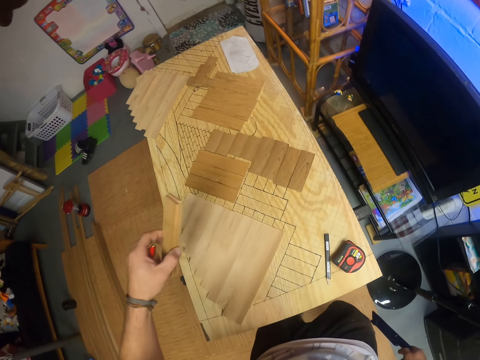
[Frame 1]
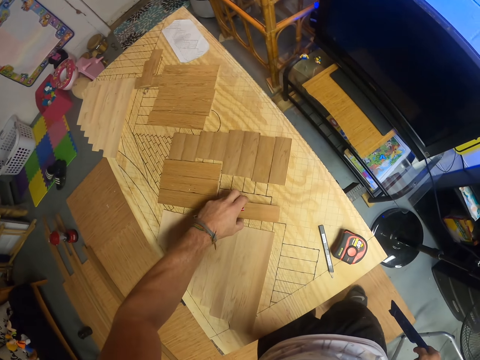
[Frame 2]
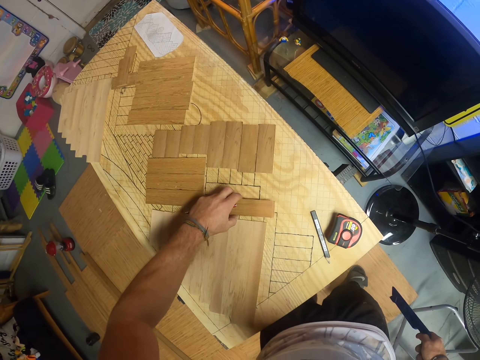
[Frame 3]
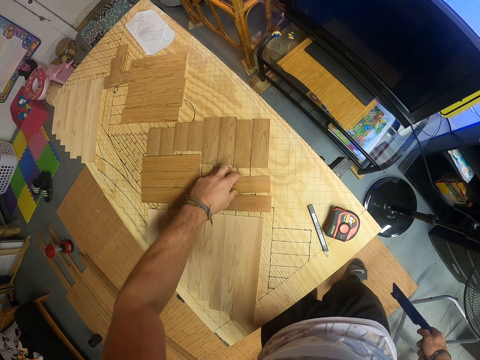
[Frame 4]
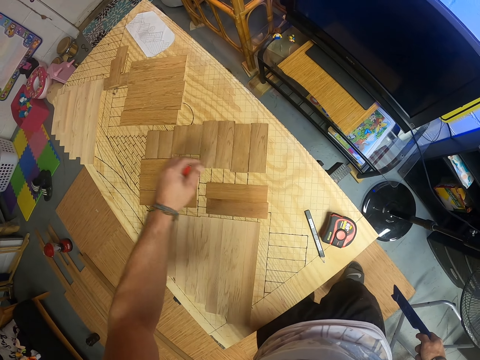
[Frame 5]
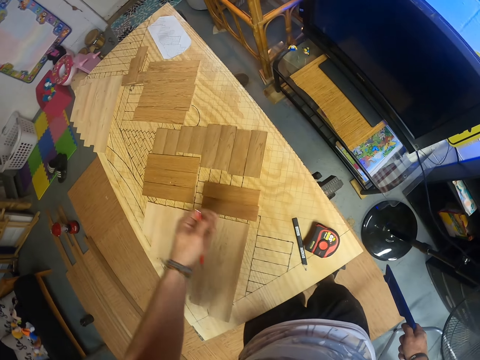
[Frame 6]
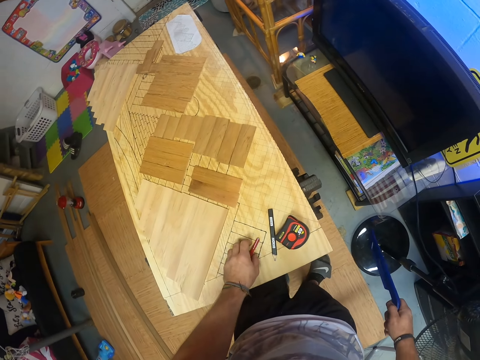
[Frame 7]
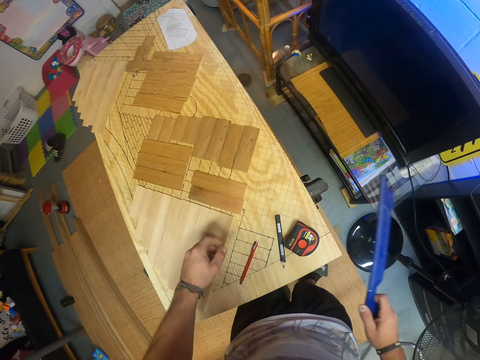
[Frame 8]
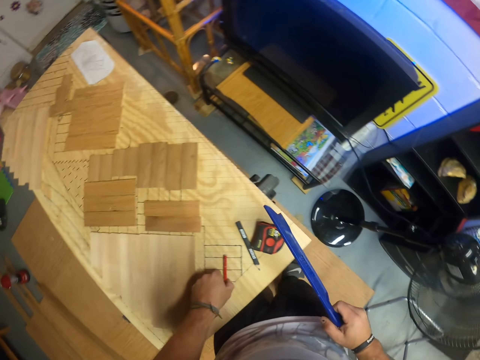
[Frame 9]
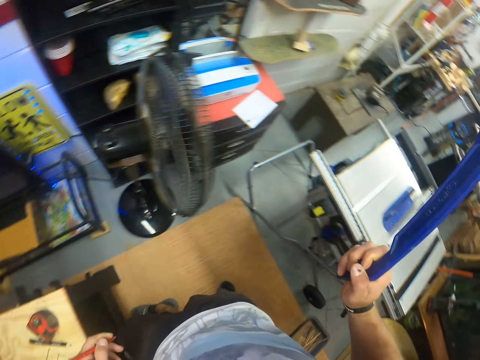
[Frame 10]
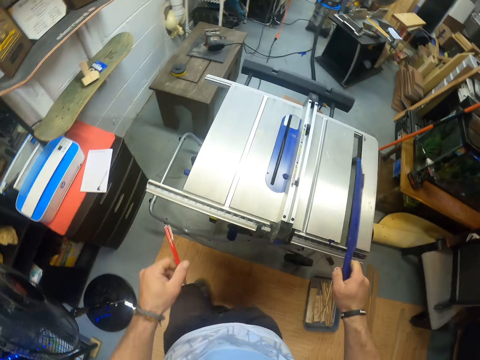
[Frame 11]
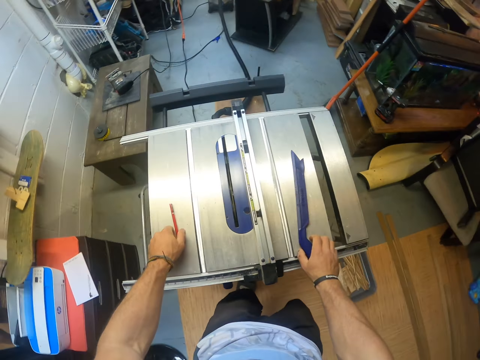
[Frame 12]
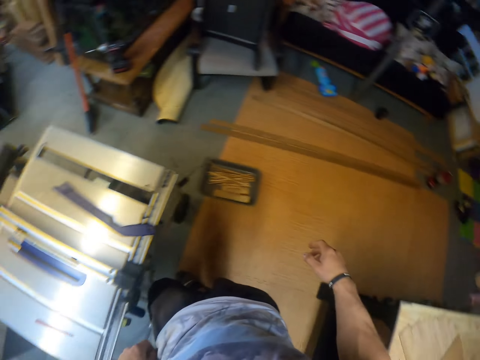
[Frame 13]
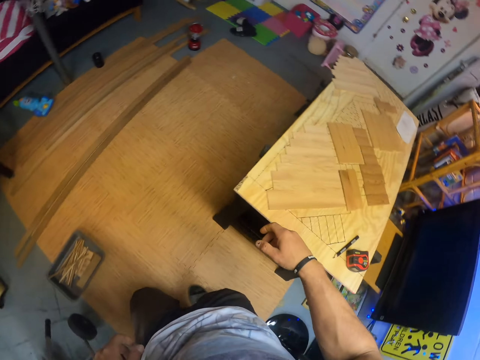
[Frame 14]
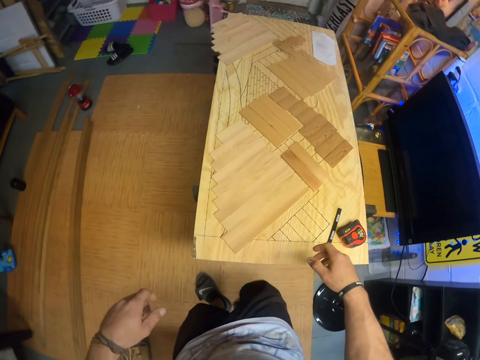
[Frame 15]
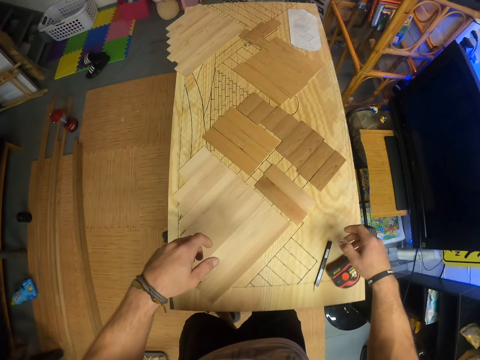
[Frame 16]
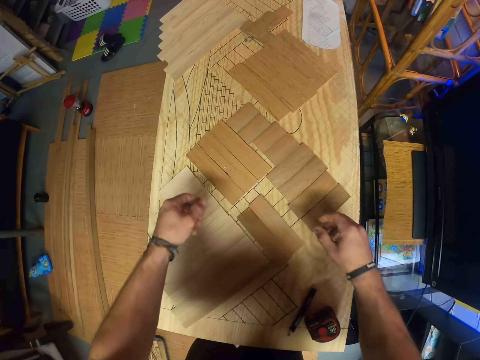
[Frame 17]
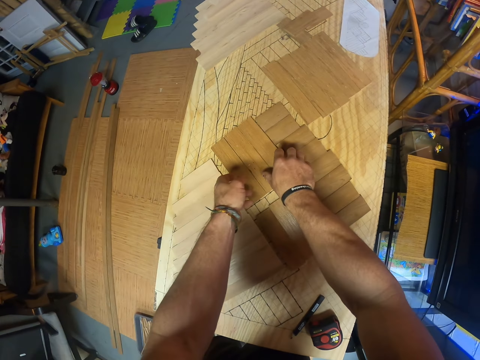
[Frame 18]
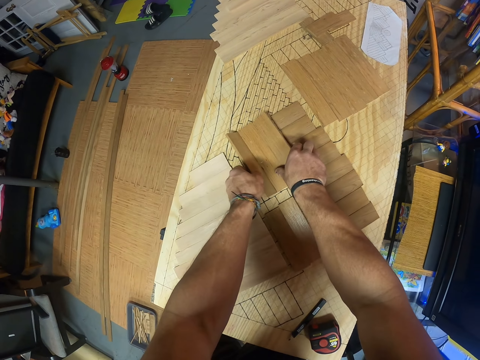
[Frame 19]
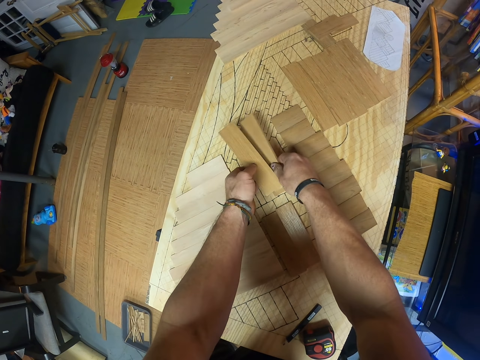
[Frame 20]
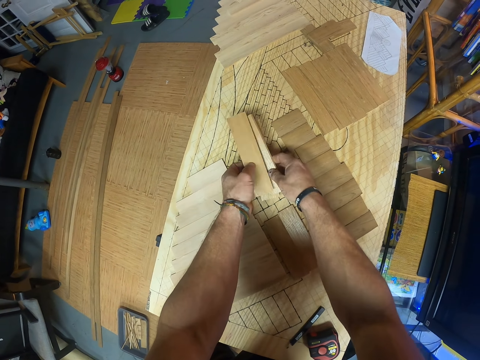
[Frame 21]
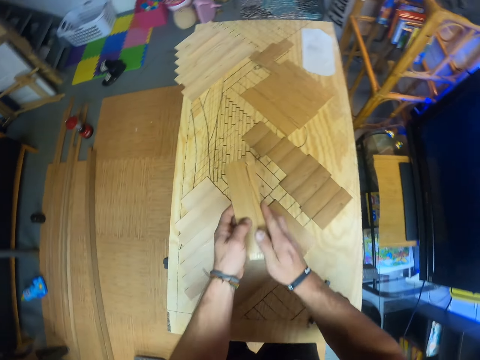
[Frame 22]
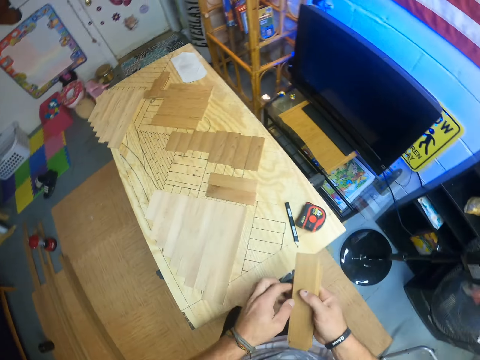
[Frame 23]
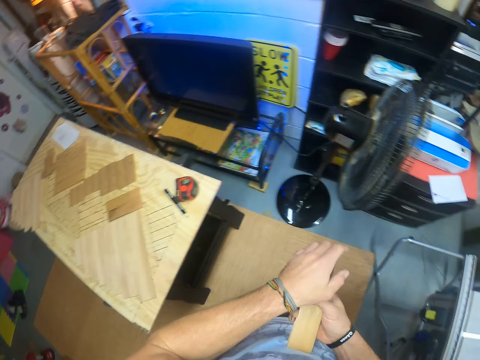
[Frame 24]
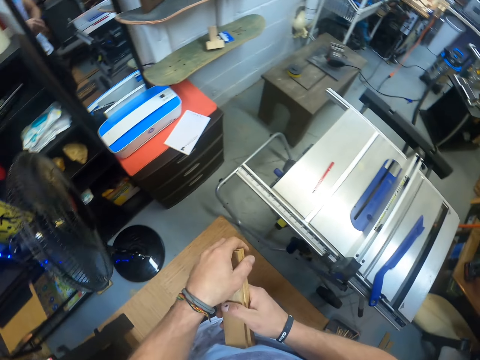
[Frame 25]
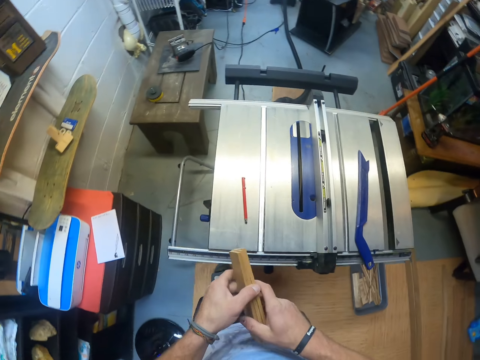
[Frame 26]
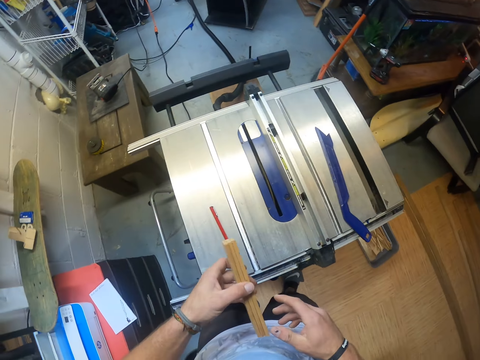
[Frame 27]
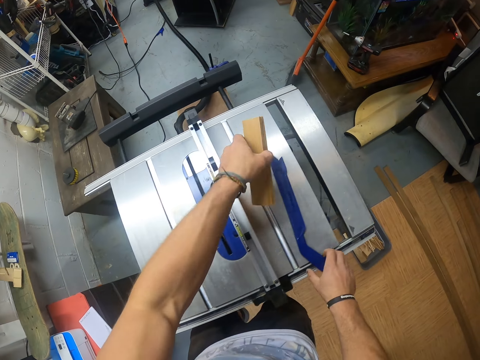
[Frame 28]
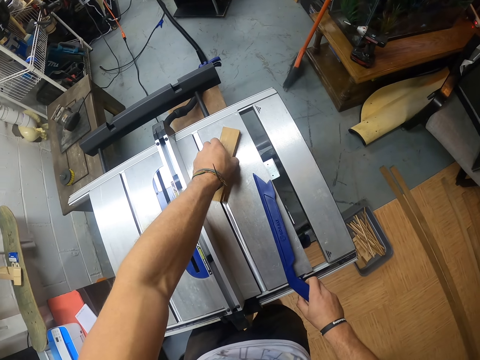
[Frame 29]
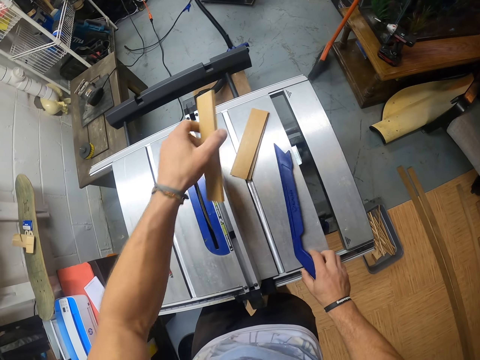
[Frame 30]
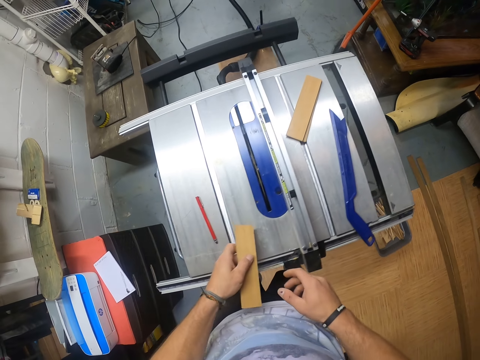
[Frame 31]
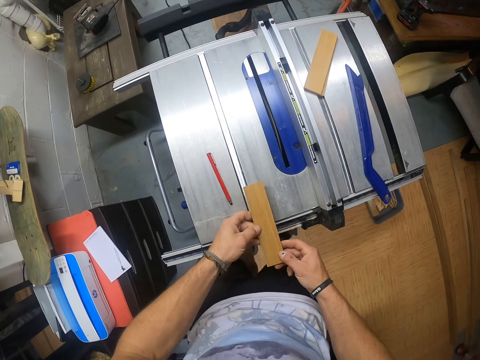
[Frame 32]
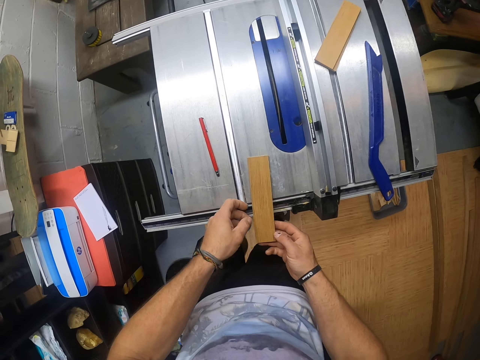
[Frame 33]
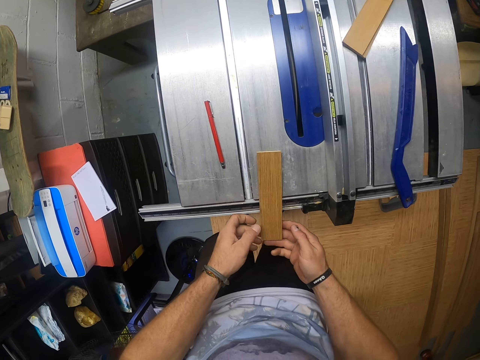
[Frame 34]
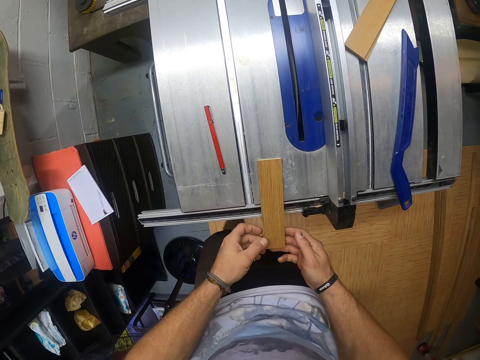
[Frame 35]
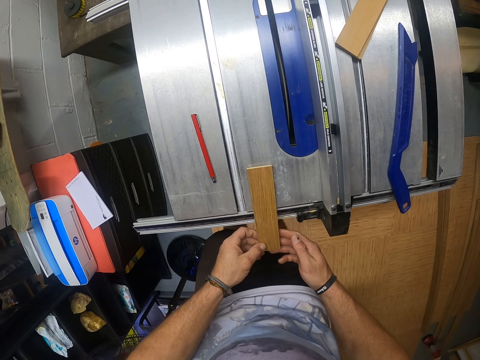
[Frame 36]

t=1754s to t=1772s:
The camera wearer drops the pair of wood on the workbench with his left hand. He drops the pen on the workbench with his left hand. He picks the pen from the workbench with his left hand. He drops the pen on the table saw with his left hand. He drops the push stick on the table saw with his right hand. He packs a pile of wood from the workbench with both hands. He picks the push stick on the table saw with his right hand. He drops the pile of wood on the table saw with his left hand. He picks a wood from the pile of wood on the table saw with his left hand. He drops the push stick on the table saw with his right hand. He drops the wood on the table saw with both hands.

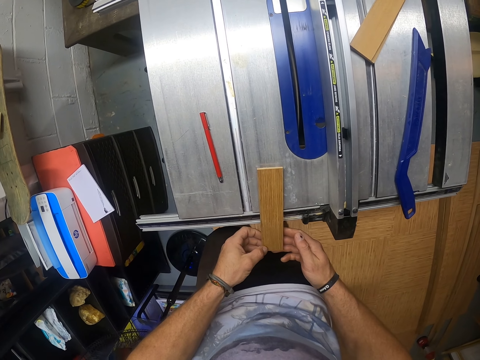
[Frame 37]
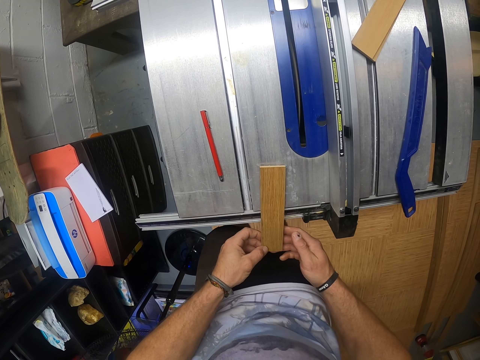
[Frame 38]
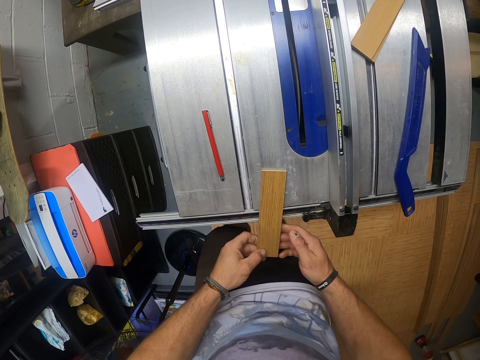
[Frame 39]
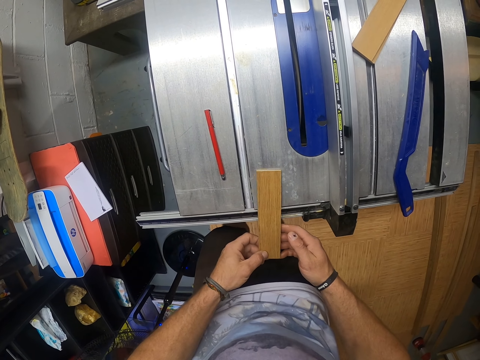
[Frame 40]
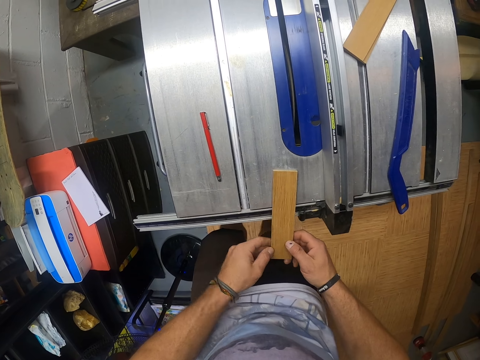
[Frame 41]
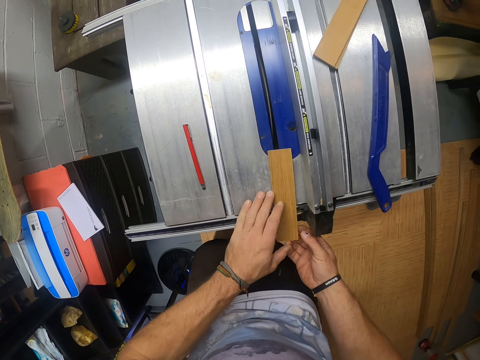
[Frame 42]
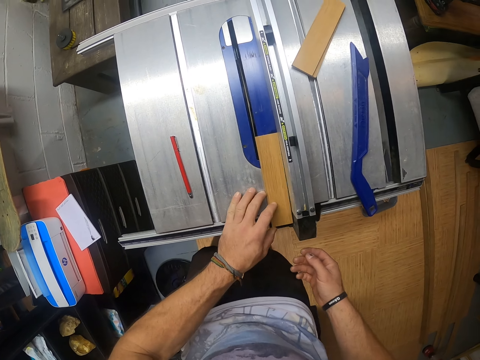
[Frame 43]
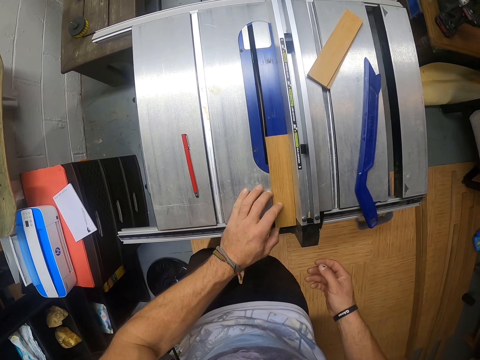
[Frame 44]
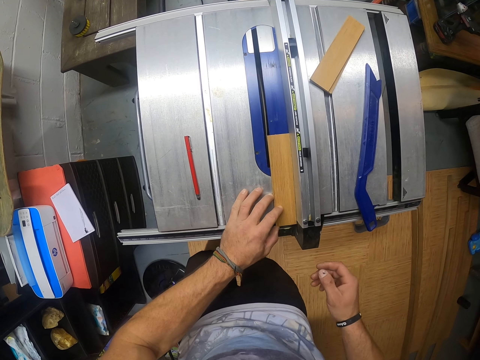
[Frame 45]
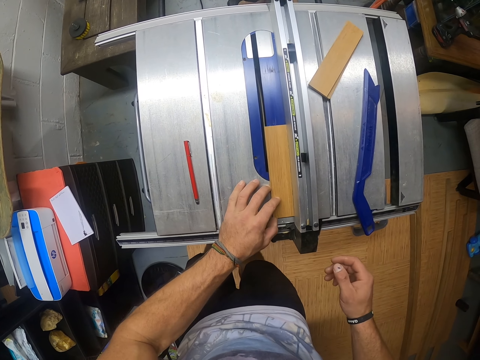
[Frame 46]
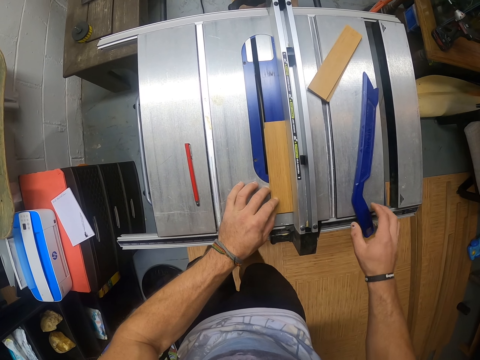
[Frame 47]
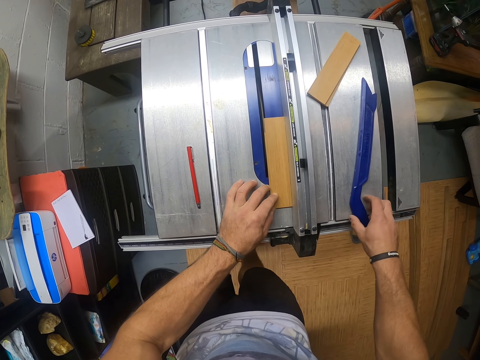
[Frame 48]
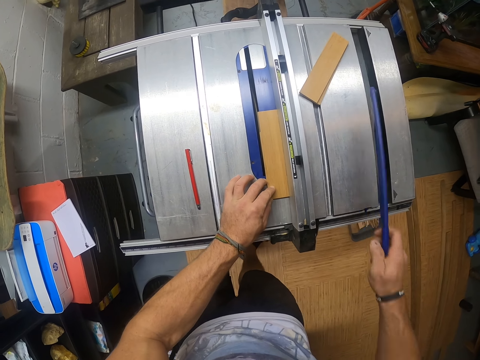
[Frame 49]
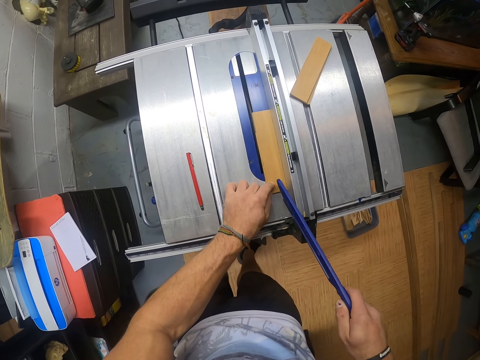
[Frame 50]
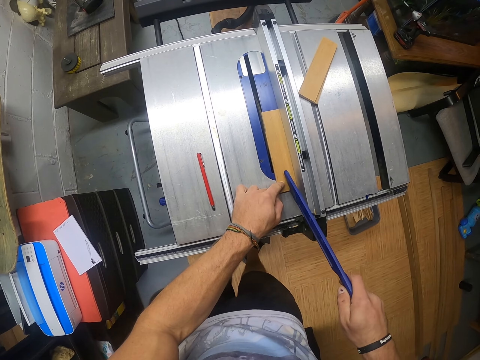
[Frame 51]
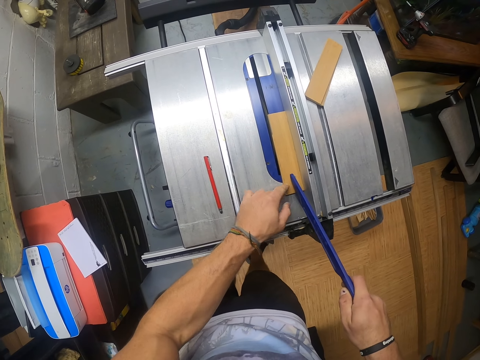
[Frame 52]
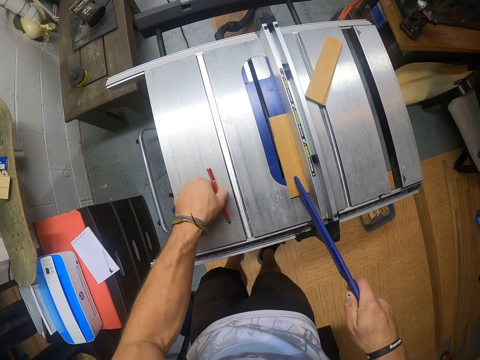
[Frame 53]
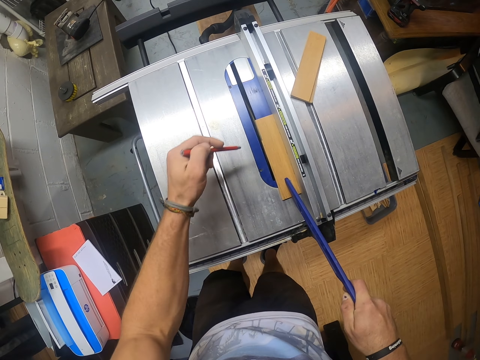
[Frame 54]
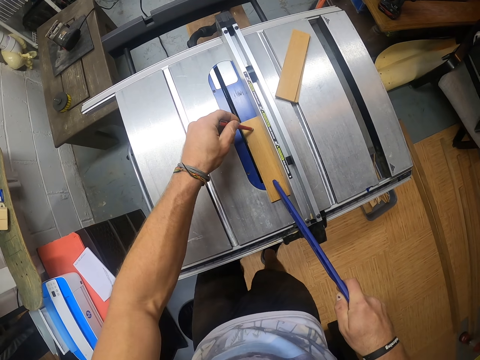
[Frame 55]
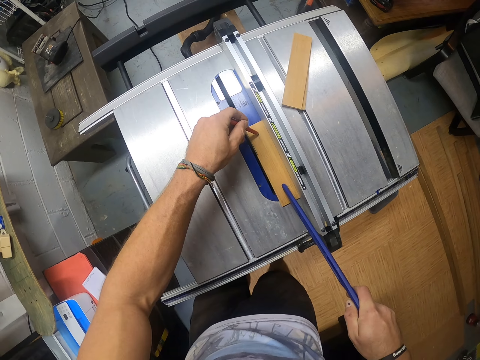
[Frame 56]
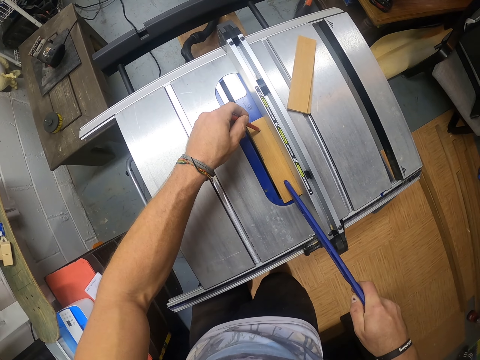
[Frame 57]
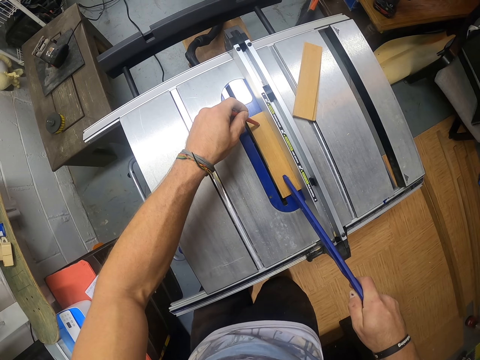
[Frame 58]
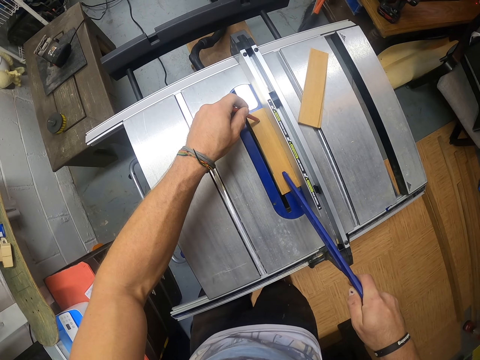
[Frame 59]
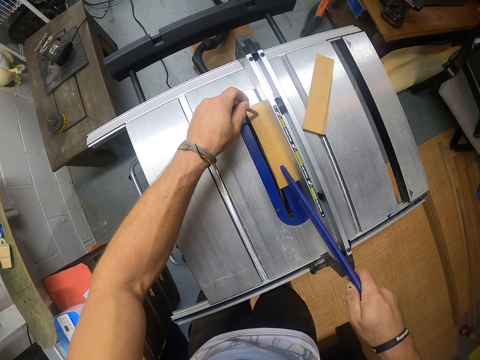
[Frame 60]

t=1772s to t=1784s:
The camera wearer places the wood on the blade guard of the table saw with his left hand. He picks up the push stick on the table saw with his right hand. He places the push stick on the wood on the blade guard of the table saw with his right hand. He picks up the pen from the table saw with his left hand. He slides the wood across the blade guard of the table saw with the pen and the push stick in both hands.
